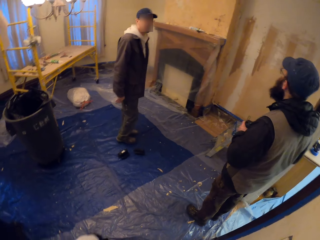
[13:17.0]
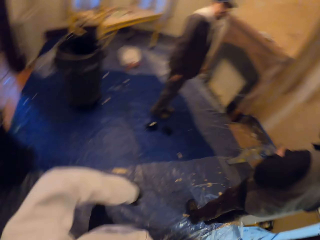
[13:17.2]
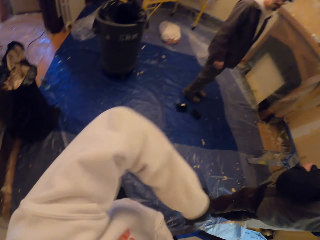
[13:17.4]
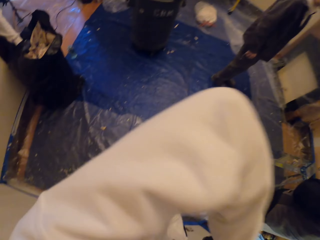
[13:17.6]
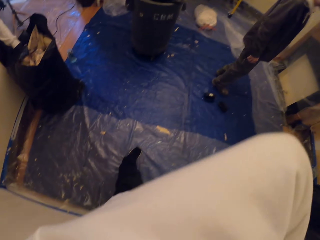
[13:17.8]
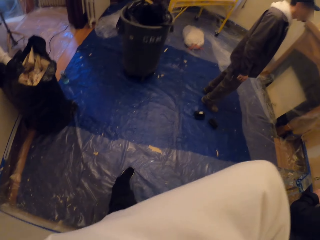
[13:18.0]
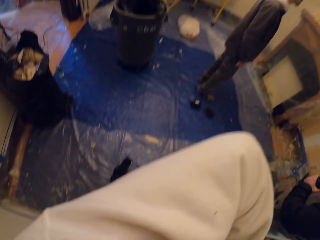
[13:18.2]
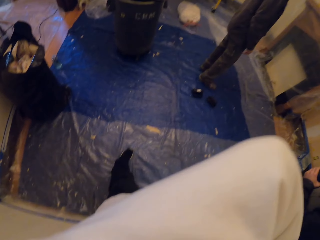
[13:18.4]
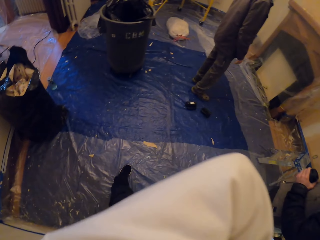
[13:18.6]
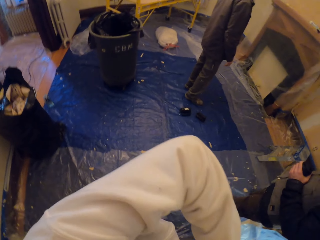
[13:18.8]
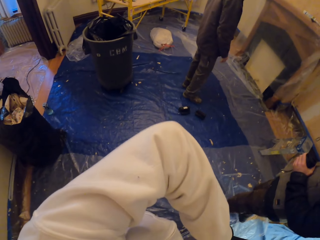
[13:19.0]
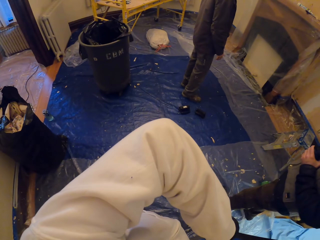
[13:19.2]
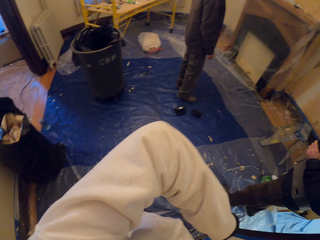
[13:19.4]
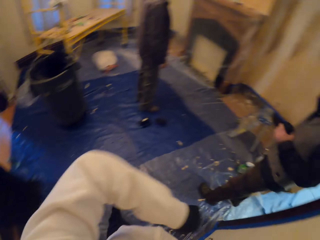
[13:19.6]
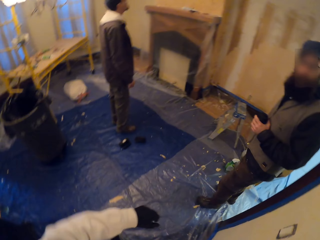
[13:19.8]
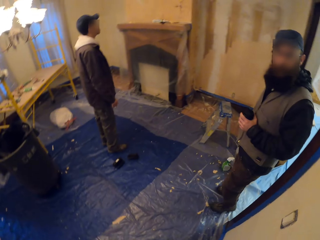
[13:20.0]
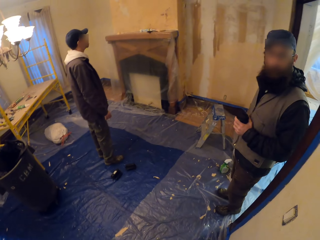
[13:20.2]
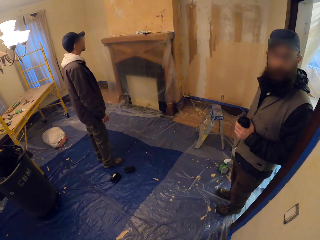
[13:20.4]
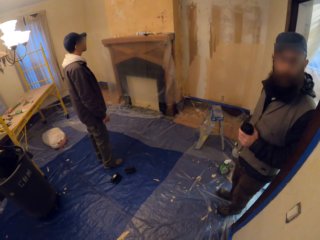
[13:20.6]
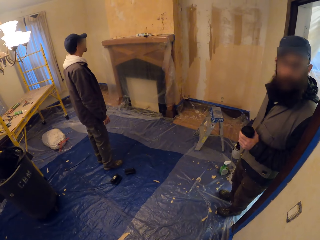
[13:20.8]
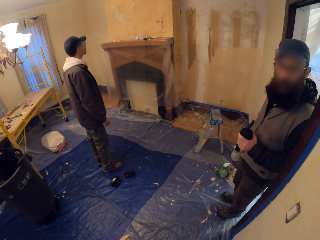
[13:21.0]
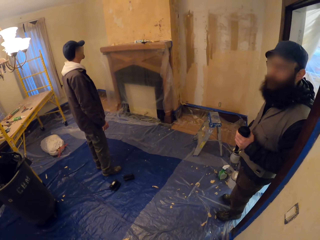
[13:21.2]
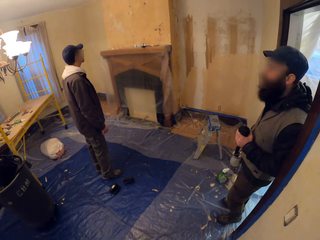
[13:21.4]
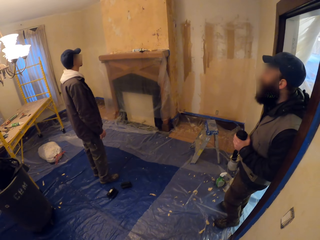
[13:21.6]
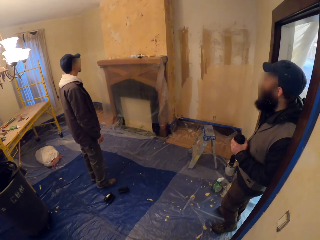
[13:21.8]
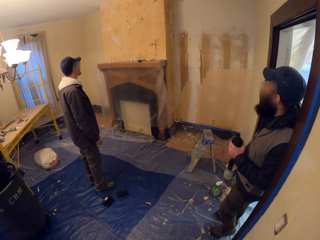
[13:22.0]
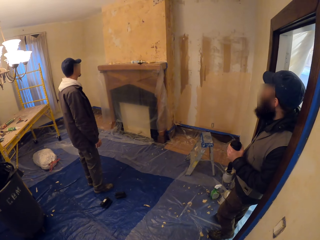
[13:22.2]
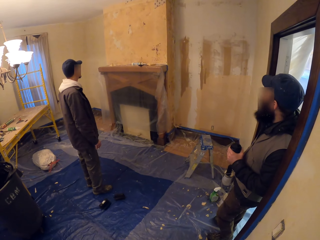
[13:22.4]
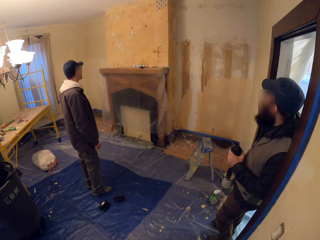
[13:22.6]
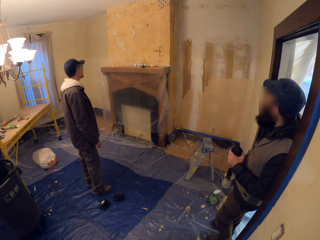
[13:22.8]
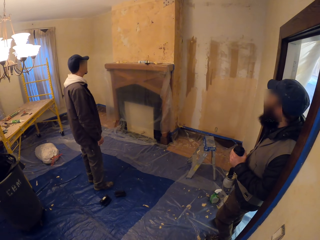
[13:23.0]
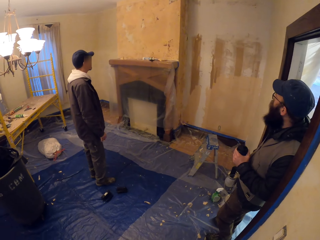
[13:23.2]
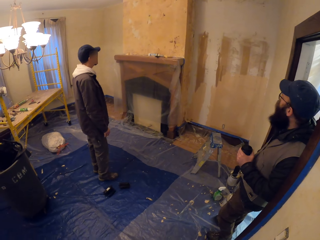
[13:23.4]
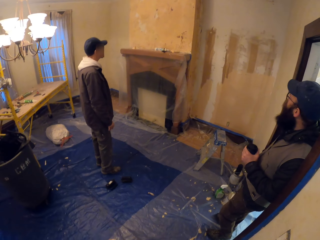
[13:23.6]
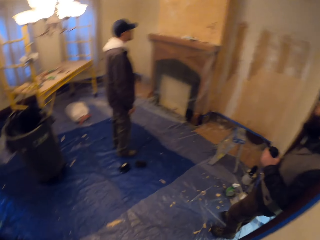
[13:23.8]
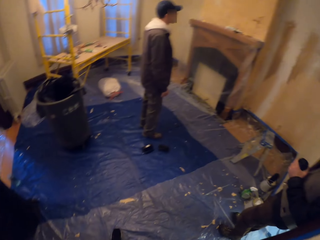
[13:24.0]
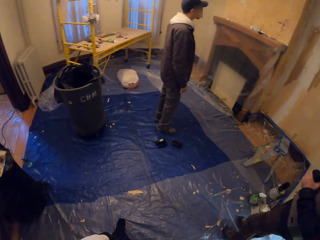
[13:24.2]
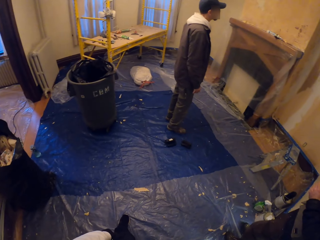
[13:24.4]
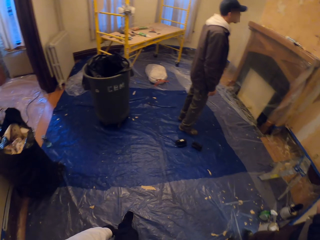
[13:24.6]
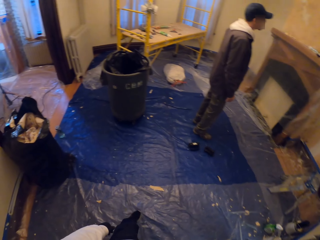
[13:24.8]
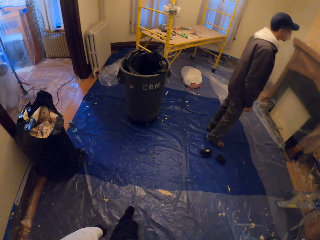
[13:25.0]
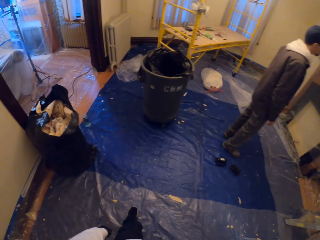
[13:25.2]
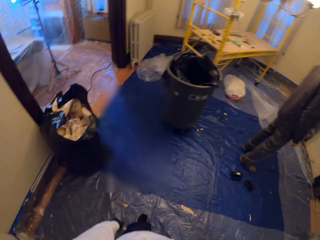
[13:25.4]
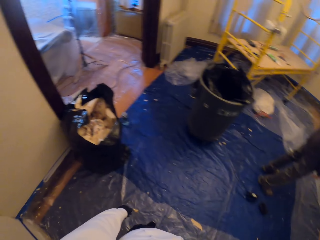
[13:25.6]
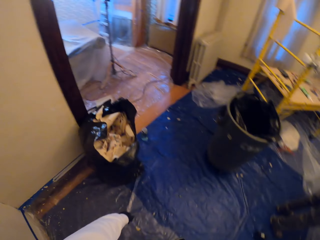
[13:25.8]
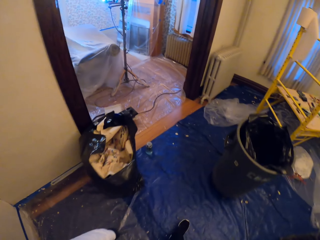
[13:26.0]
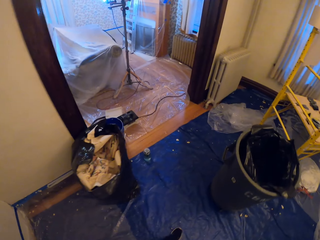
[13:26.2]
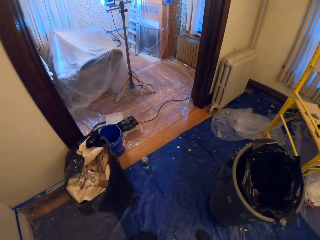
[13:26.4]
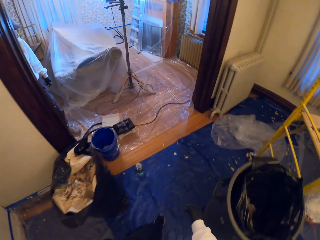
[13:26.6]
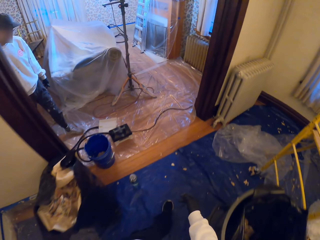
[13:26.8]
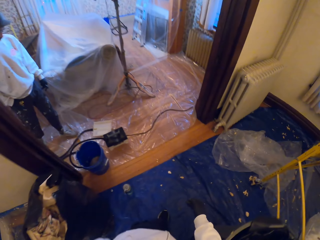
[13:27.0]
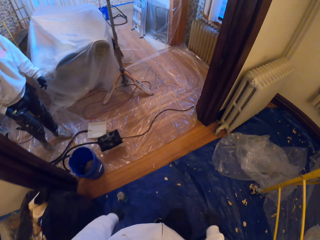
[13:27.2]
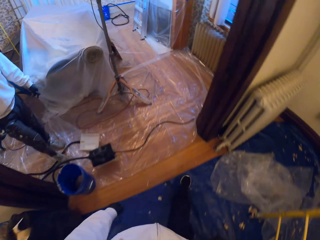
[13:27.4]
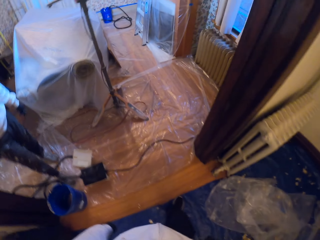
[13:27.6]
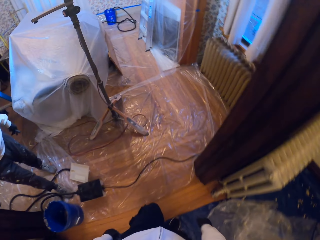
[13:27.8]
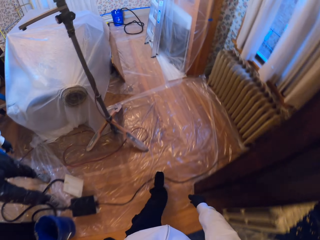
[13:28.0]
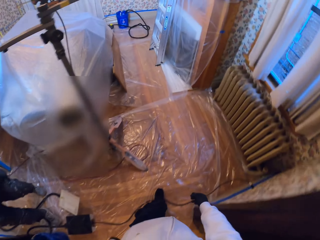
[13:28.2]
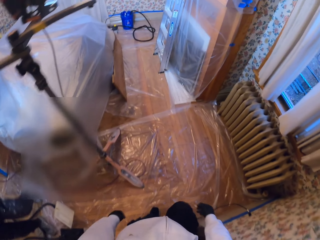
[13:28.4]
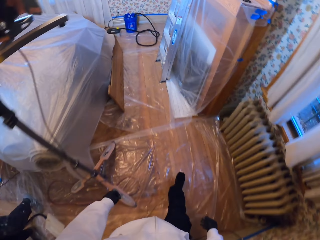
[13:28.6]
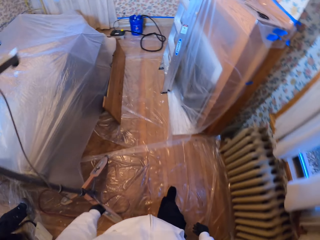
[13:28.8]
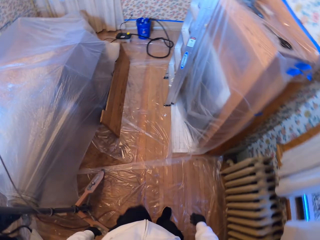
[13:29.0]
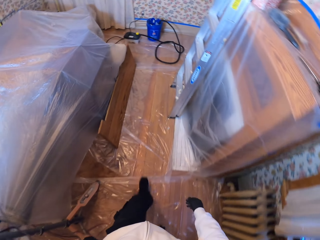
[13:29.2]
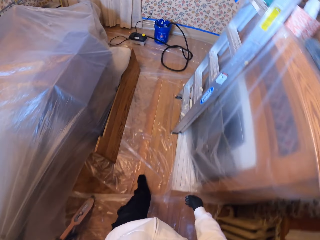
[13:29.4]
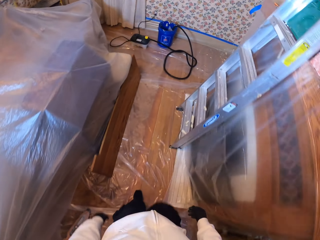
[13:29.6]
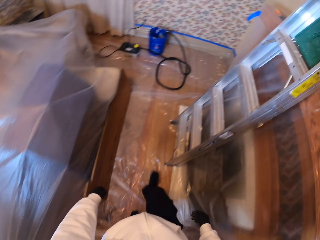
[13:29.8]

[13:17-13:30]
The camera wearer touches his face with his elbow. He walks away. He walks in the room. A person walks in the room.

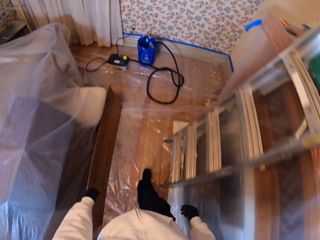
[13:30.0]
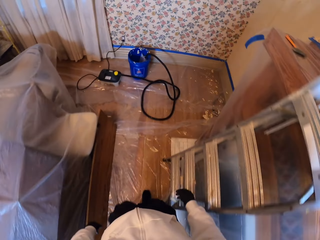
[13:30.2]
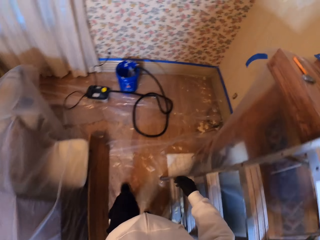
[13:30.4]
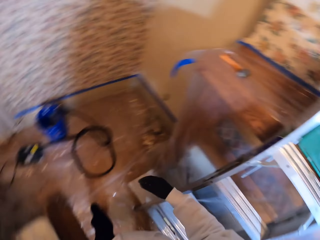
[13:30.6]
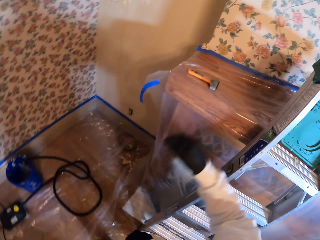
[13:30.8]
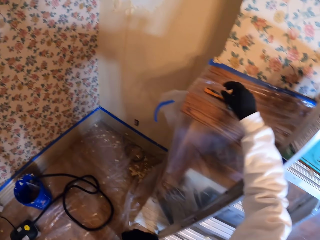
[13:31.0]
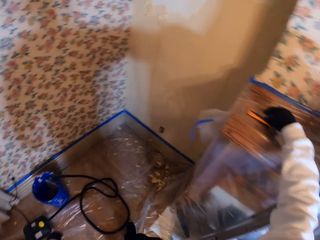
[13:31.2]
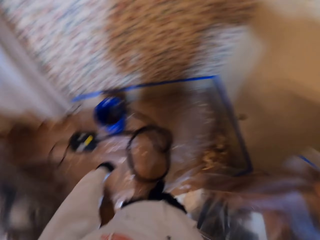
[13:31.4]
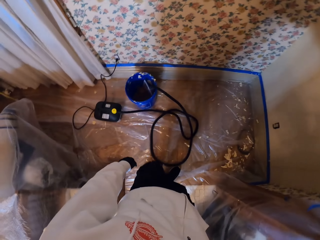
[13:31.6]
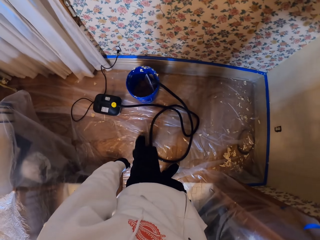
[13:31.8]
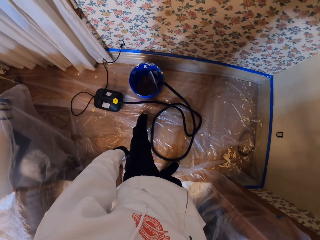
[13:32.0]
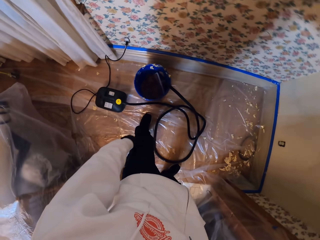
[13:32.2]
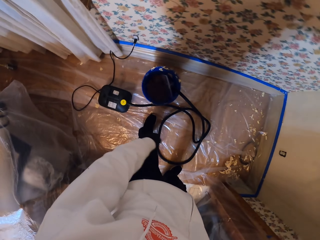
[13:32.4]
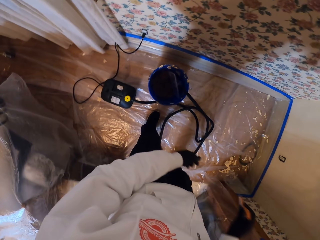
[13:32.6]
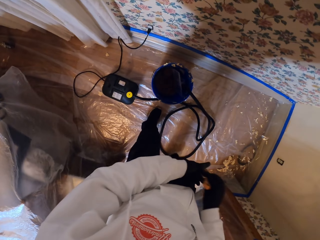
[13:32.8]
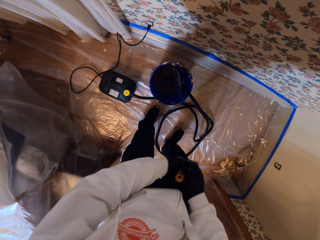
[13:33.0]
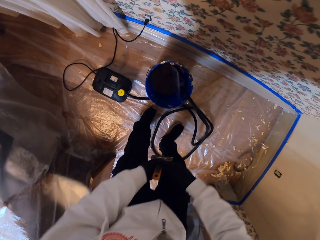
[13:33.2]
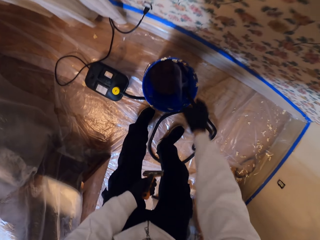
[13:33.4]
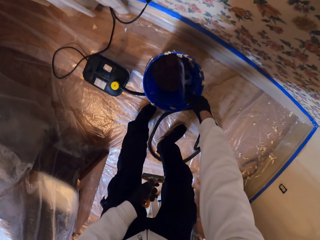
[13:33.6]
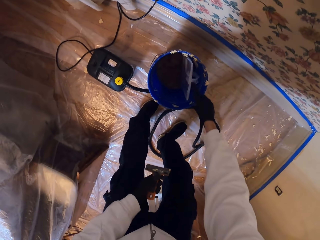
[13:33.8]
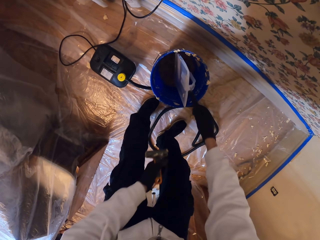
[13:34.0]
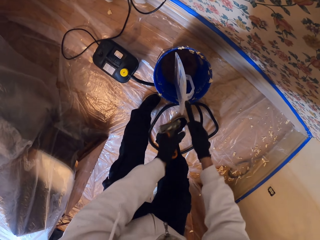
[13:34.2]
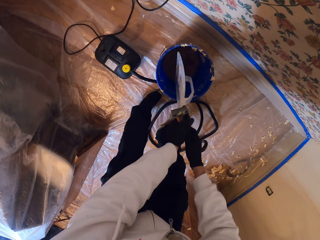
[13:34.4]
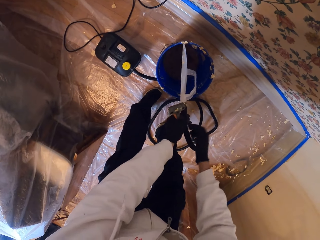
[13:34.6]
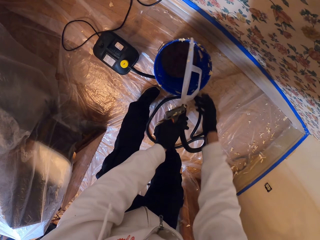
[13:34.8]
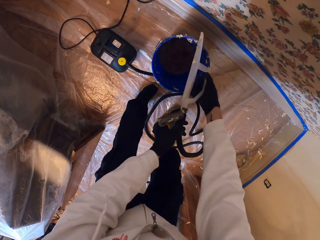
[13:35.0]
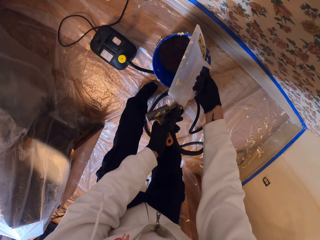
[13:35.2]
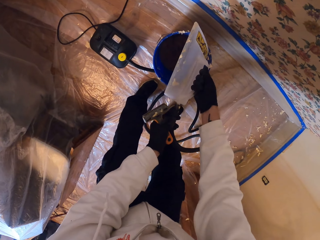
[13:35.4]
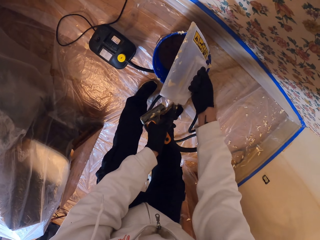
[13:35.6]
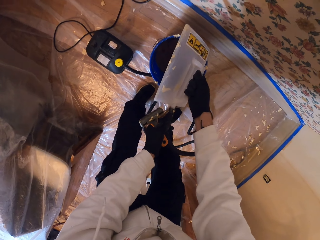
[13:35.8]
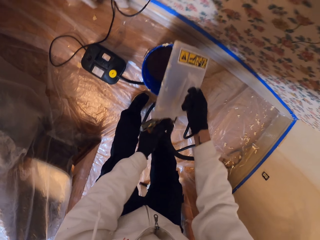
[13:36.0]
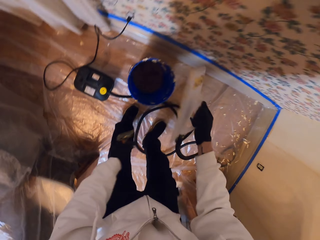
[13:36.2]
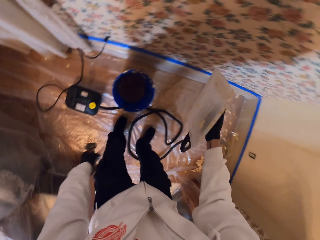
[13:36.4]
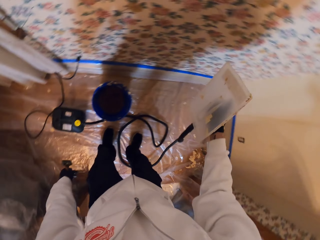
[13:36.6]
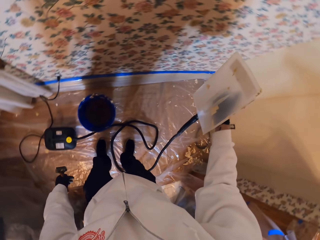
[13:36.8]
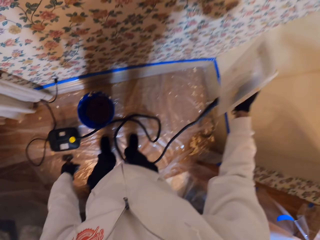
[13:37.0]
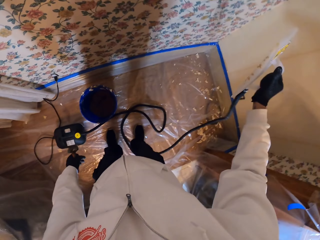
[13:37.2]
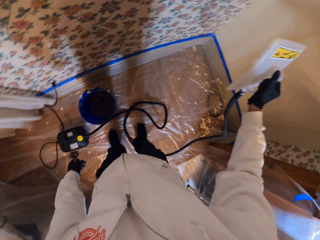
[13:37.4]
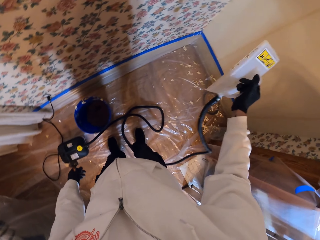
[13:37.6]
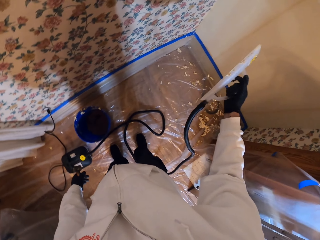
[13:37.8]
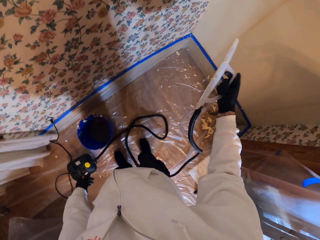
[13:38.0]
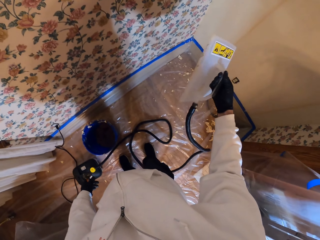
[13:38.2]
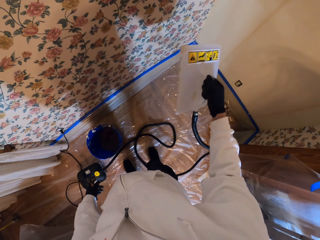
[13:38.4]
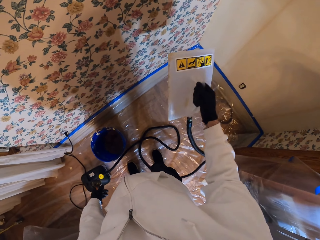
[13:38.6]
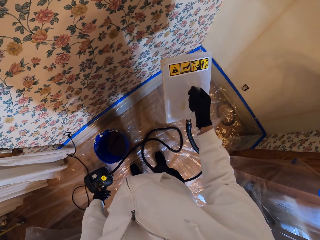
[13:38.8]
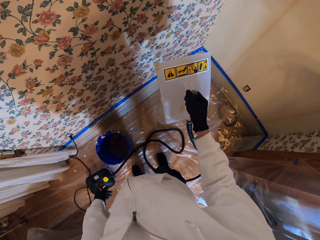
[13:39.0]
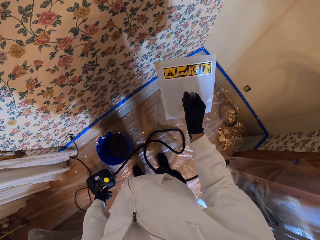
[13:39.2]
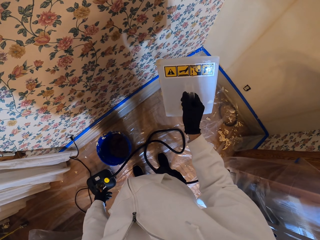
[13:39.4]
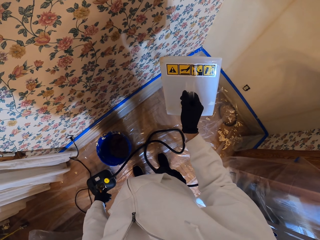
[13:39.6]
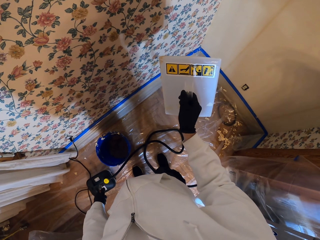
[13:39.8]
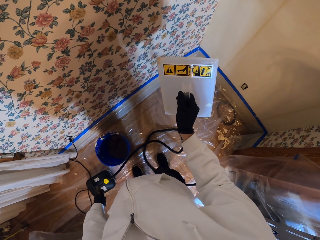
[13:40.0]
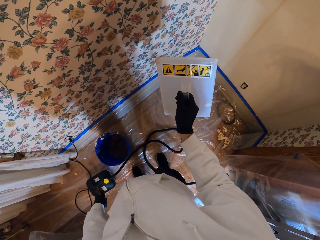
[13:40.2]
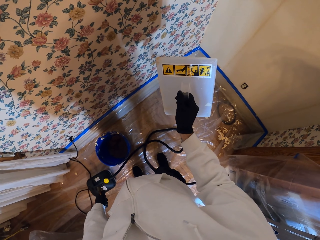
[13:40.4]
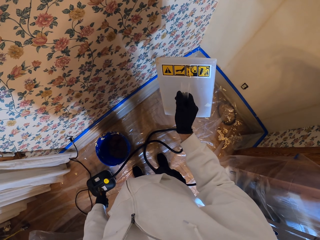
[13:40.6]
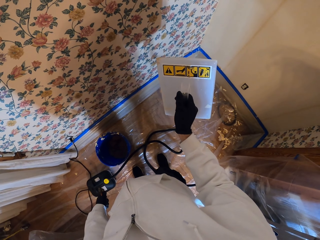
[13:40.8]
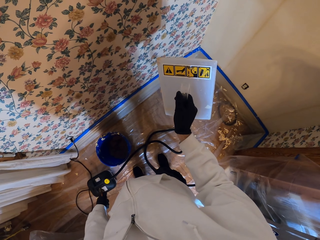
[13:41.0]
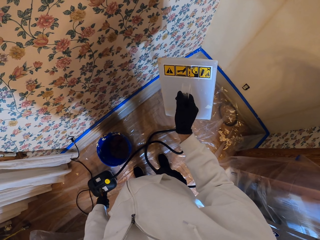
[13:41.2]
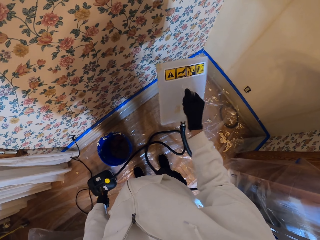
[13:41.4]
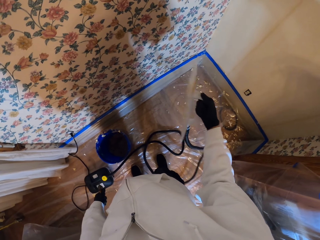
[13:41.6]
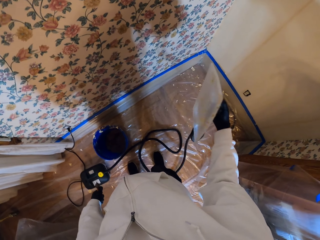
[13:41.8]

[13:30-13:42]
The camera wearer picks up a scraper from the surface. They exchange the hand holding the scraper. They pick up something. They lift an object with the right hand.
